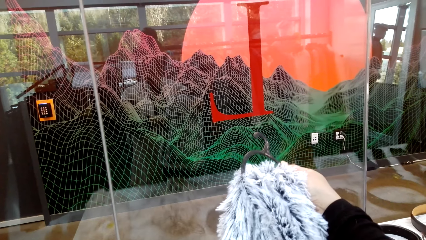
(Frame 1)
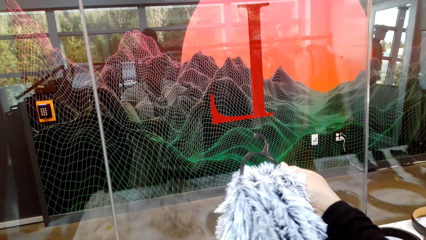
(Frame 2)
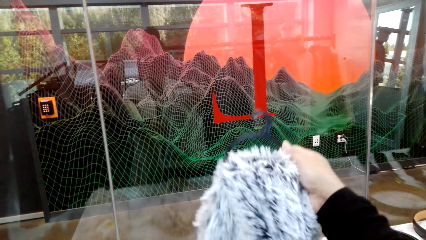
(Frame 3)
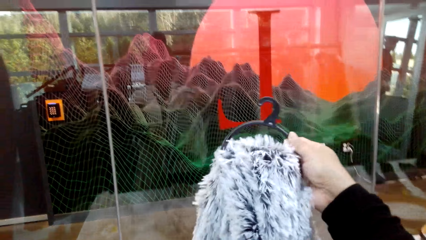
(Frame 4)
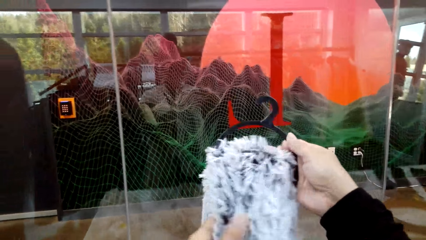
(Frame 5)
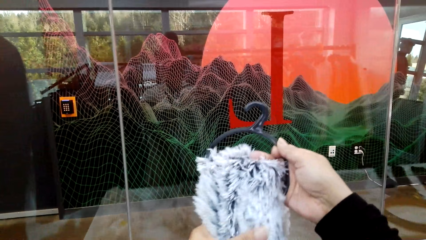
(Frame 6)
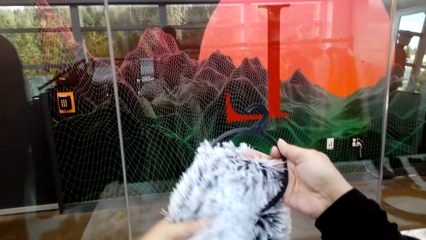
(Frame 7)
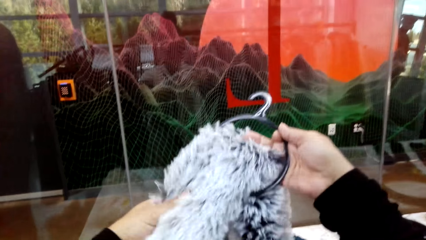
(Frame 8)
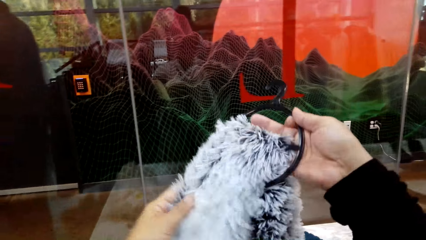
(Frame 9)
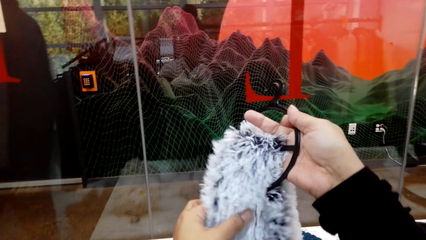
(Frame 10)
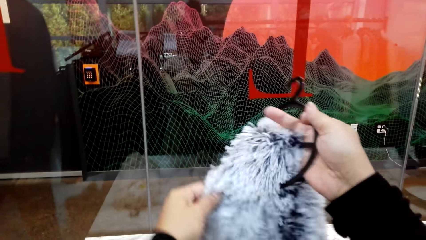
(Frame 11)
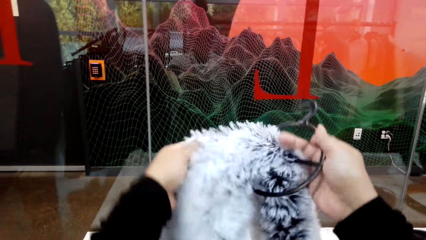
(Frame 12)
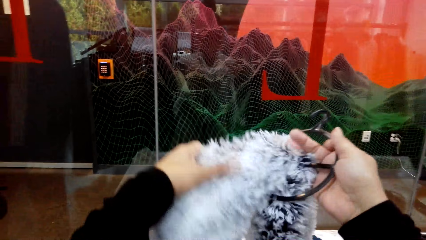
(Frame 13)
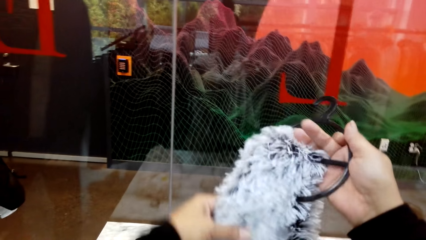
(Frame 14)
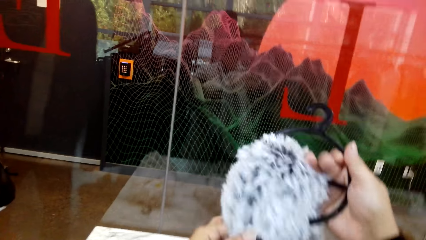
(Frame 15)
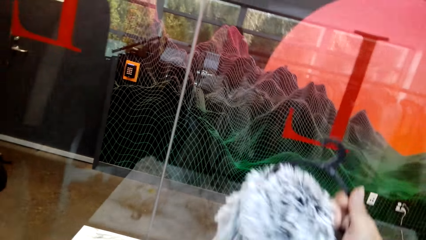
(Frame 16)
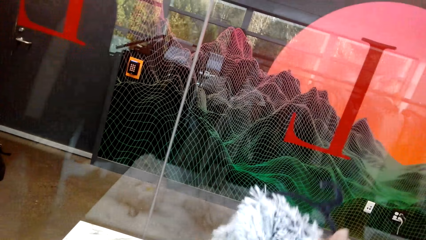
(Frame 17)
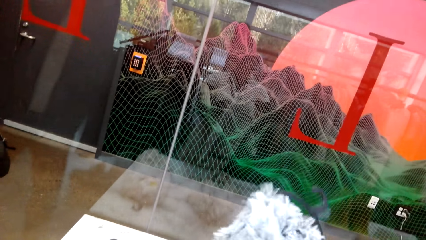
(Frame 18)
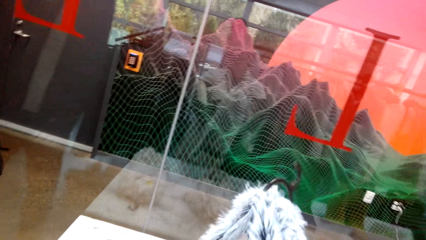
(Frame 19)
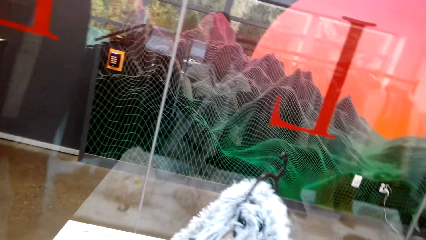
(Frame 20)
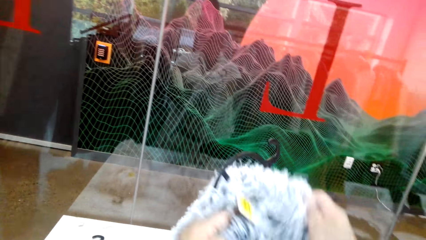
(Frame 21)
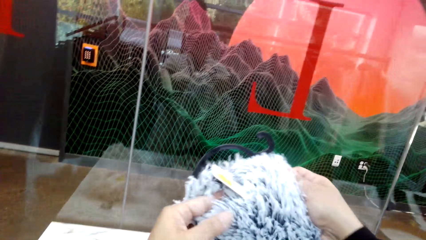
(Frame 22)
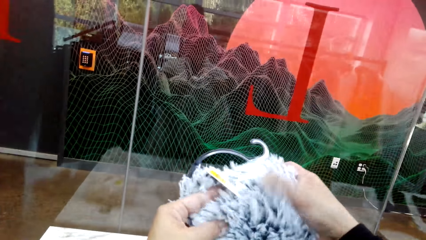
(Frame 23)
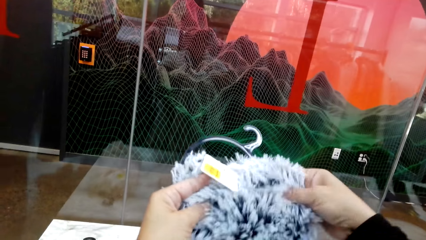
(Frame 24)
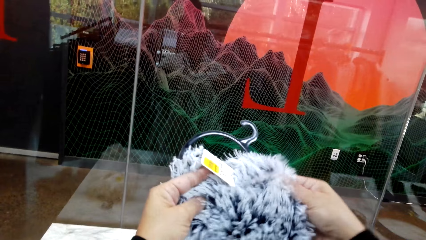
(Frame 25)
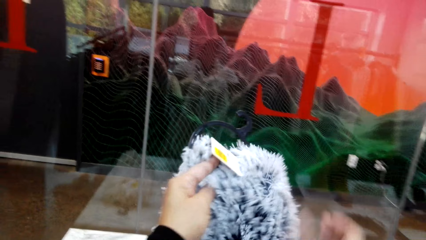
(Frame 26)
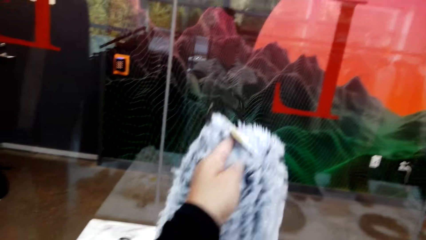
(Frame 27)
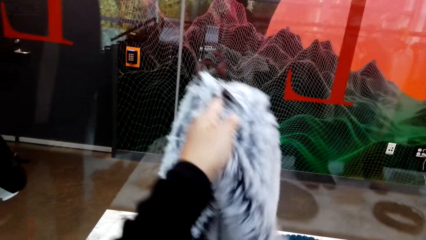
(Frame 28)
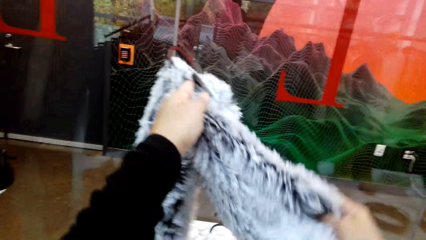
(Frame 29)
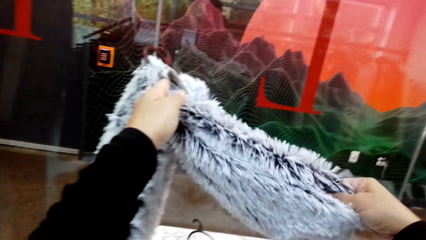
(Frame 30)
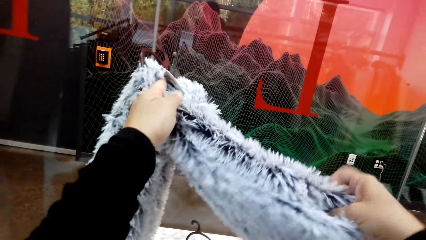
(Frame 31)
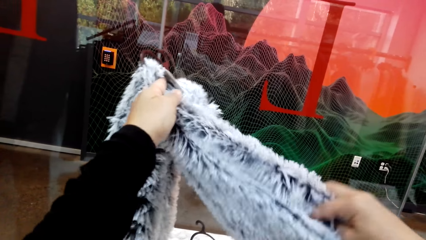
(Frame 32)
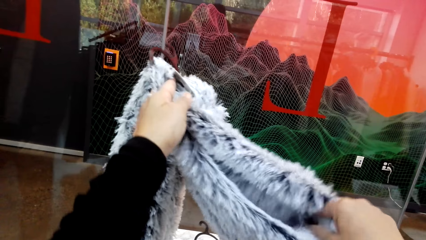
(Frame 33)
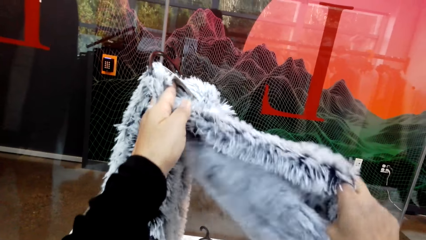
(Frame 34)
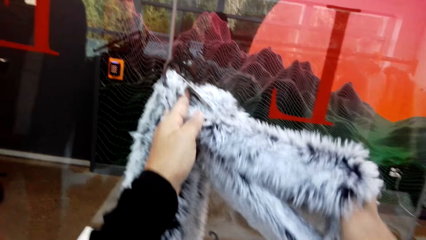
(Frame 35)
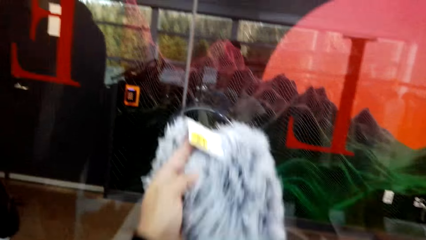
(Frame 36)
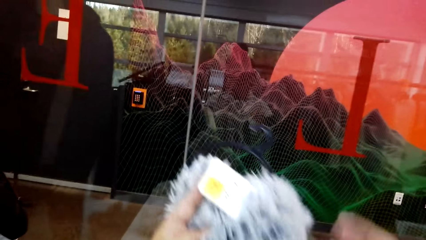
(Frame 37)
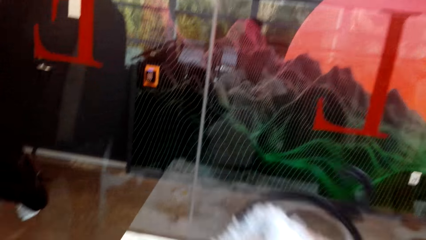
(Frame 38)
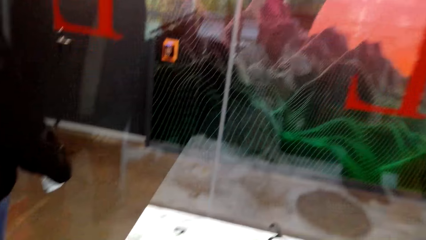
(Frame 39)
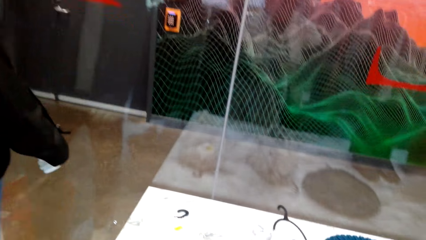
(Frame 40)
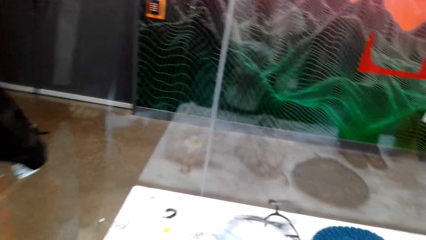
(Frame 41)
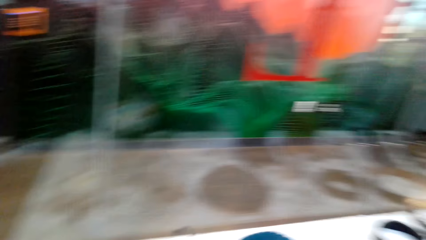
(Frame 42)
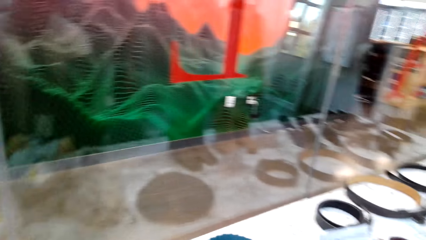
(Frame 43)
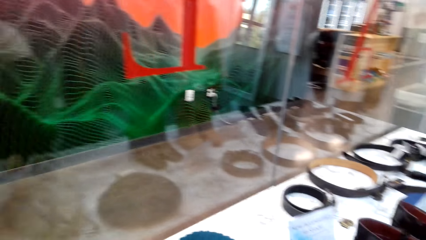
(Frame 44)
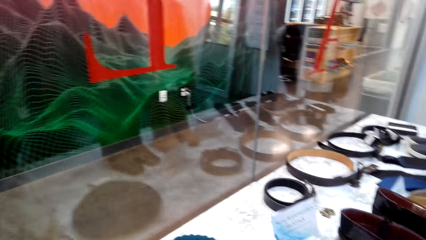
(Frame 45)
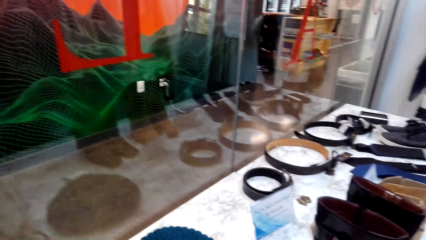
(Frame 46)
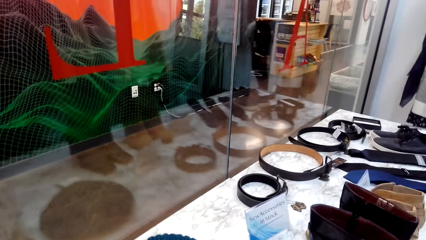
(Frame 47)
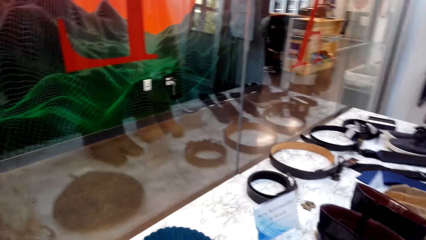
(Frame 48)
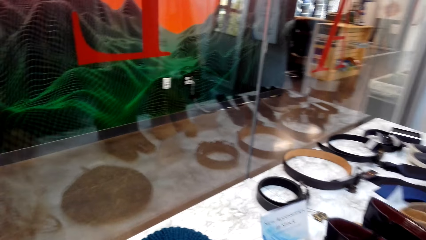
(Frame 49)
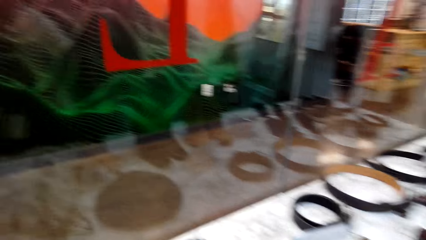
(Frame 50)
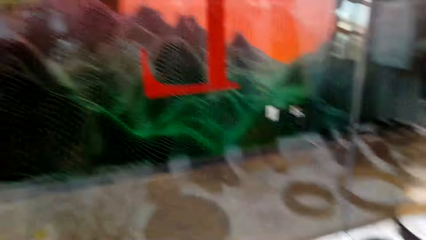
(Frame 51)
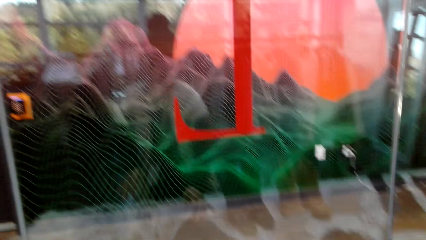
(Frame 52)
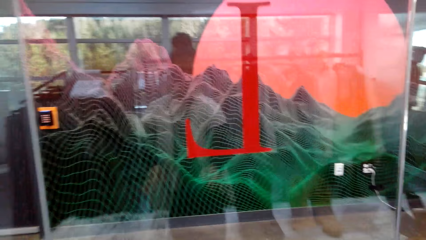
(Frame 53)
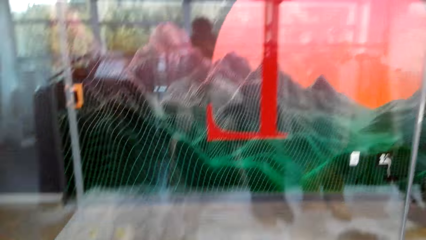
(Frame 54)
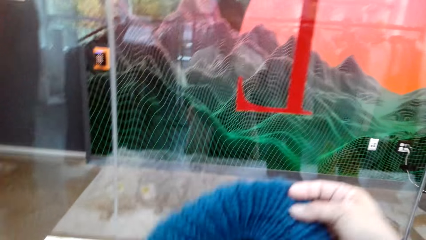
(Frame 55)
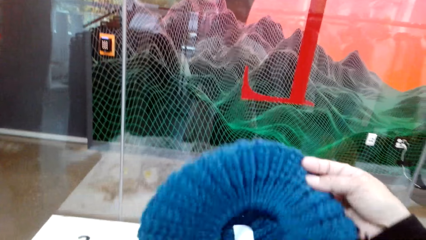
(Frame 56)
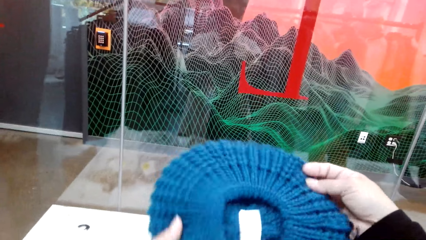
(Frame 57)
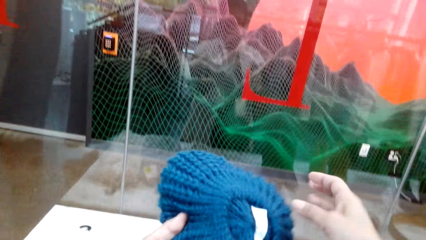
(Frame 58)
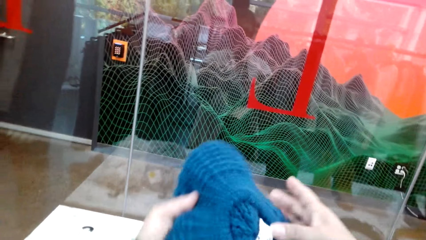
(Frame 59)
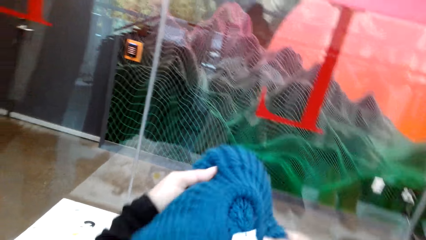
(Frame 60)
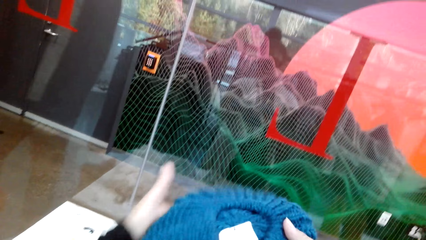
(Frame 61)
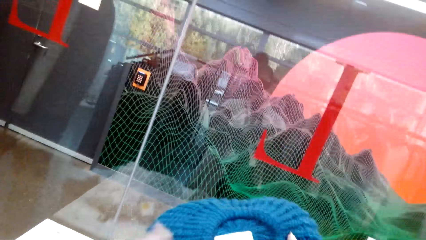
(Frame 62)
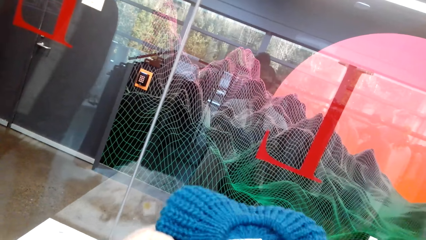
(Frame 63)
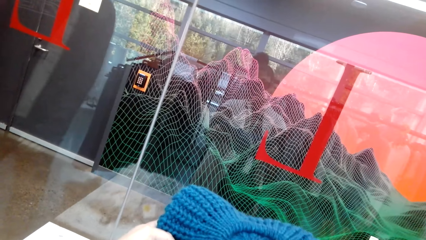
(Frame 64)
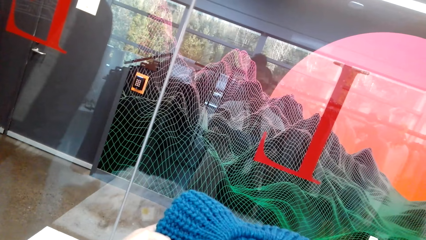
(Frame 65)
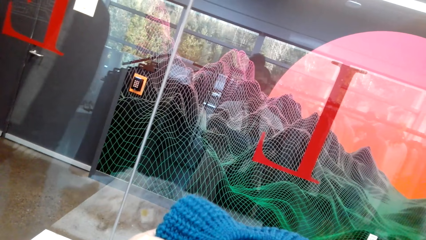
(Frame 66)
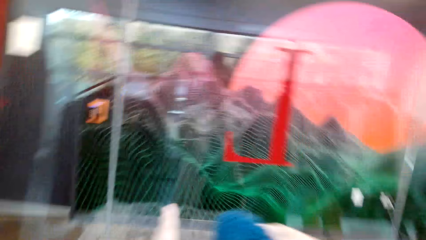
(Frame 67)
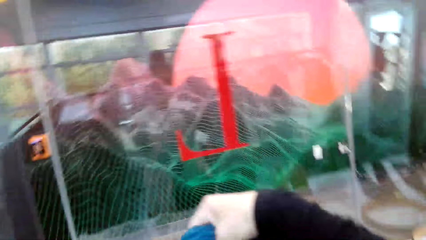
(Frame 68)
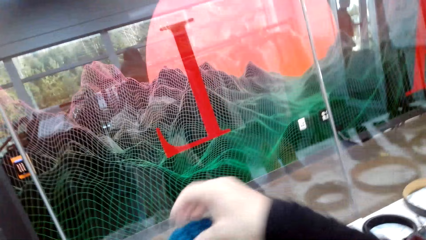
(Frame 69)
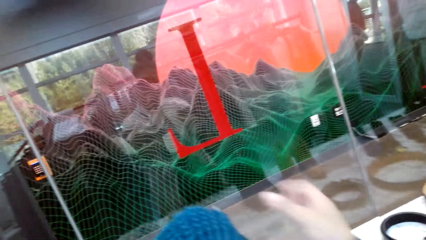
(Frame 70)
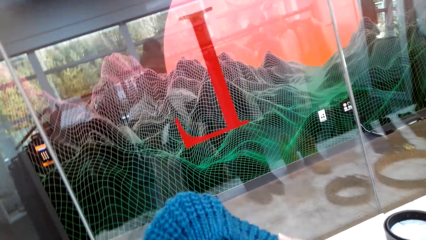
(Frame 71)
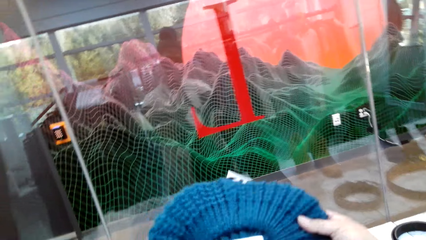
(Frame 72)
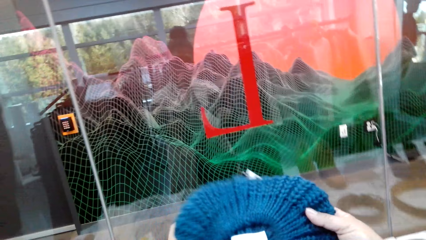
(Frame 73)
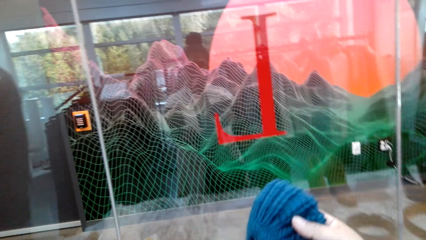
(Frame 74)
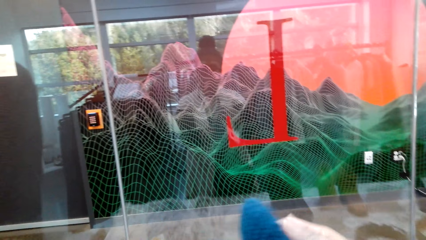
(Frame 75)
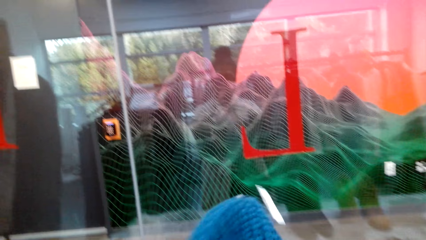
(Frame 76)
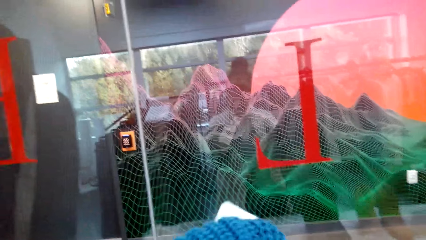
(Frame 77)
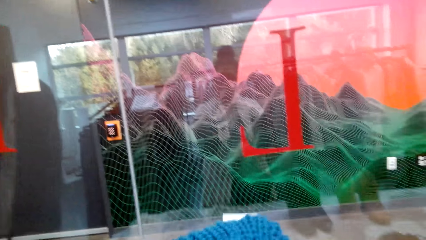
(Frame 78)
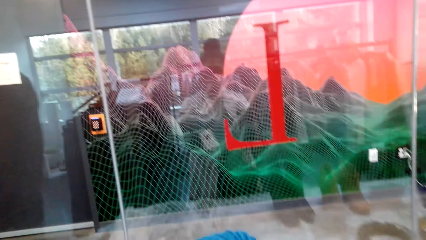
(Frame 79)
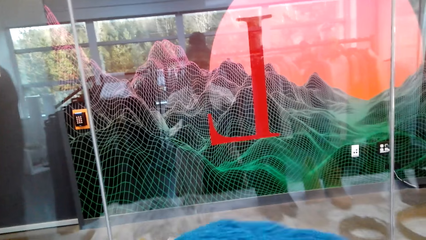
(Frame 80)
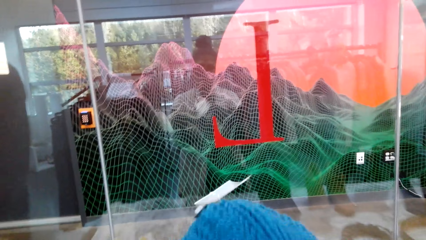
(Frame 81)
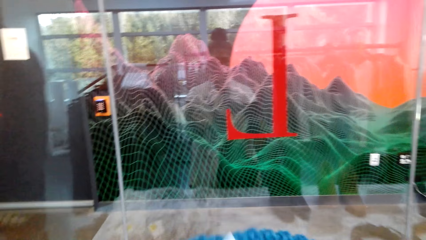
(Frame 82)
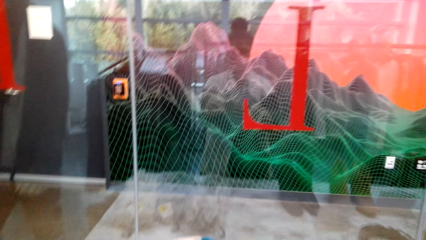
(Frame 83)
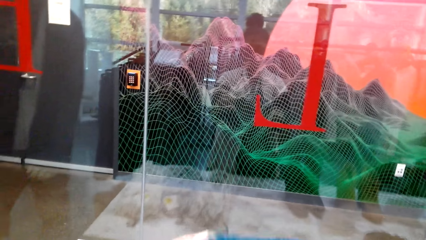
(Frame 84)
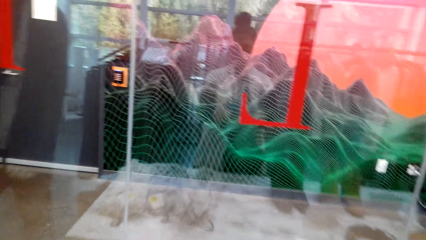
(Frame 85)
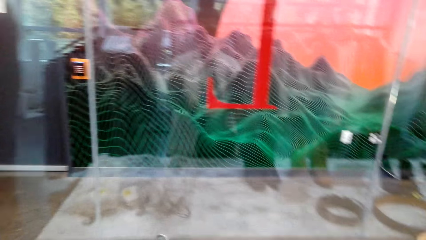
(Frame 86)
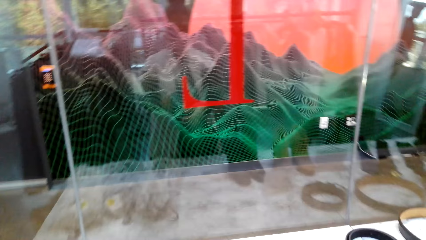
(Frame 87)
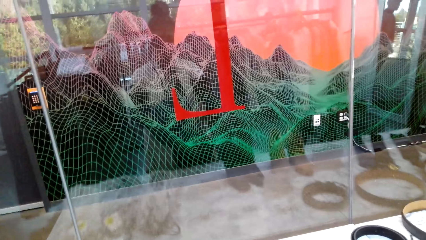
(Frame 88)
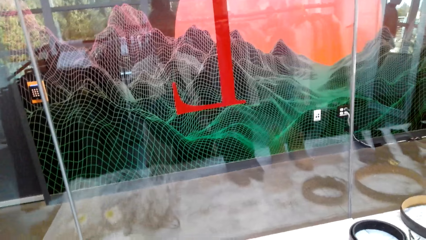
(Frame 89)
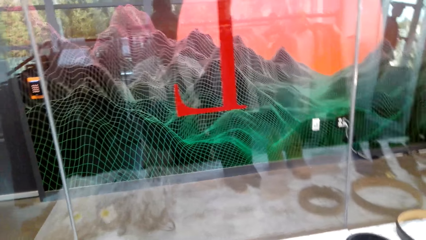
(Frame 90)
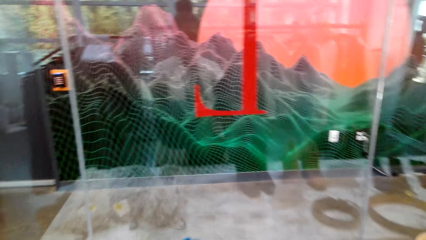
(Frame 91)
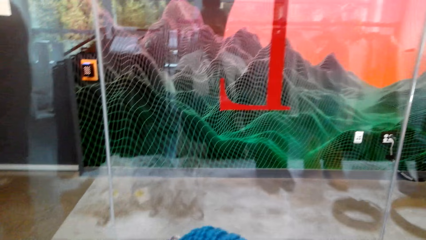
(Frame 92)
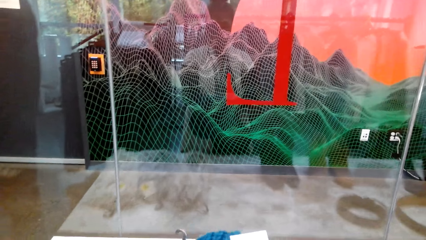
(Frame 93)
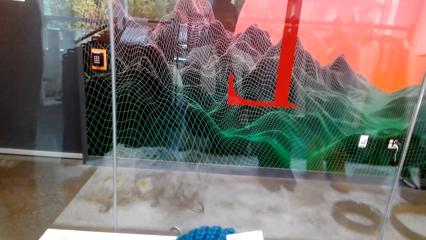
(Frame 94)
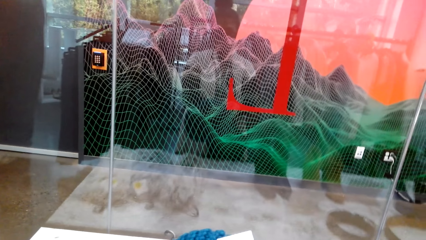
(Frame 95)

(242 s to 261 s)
The camera wearer places the scarf on the shelf. They pick up a woolen hat. They look at the woolen hat.
